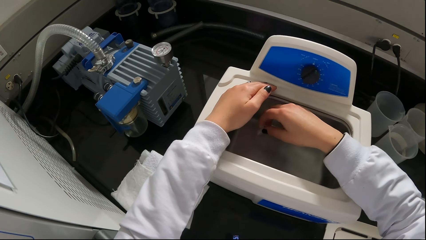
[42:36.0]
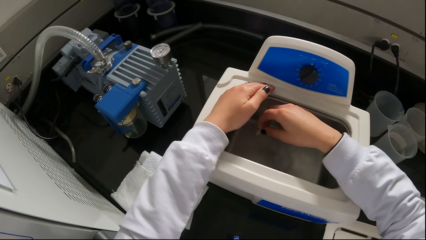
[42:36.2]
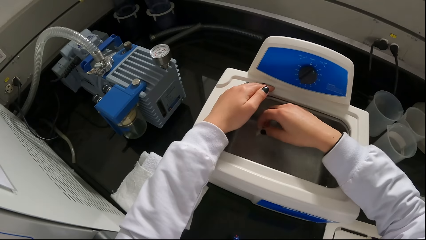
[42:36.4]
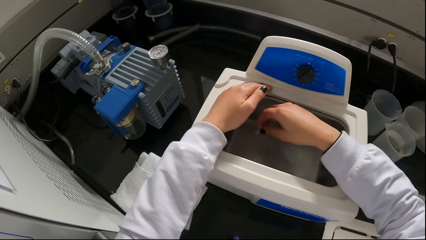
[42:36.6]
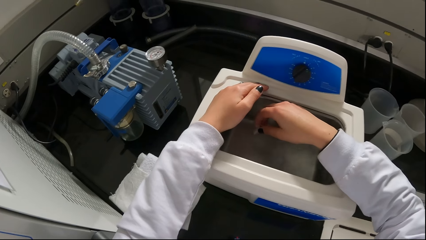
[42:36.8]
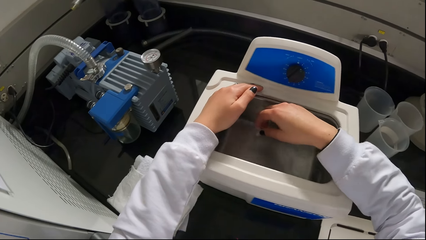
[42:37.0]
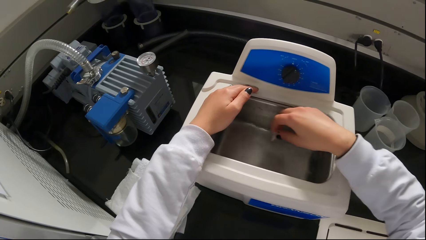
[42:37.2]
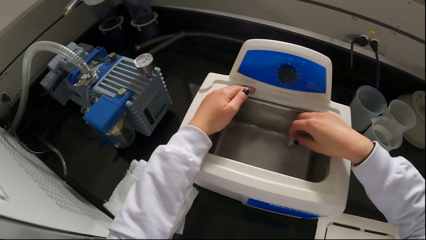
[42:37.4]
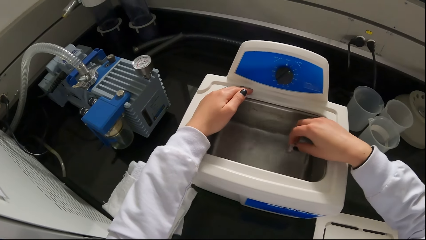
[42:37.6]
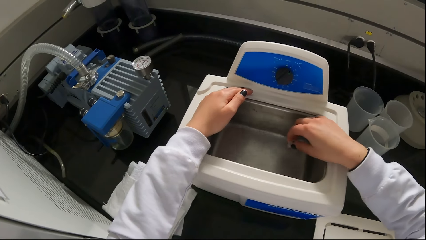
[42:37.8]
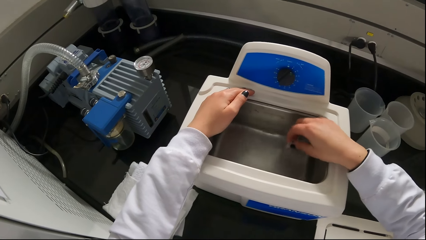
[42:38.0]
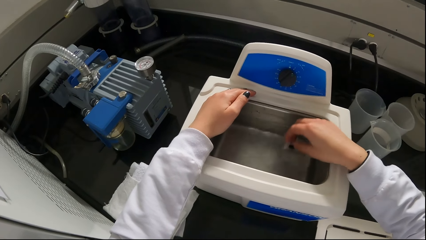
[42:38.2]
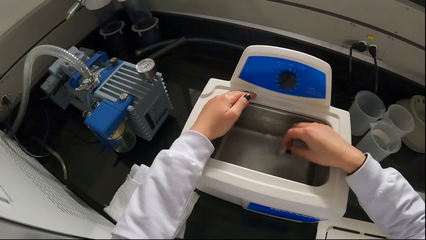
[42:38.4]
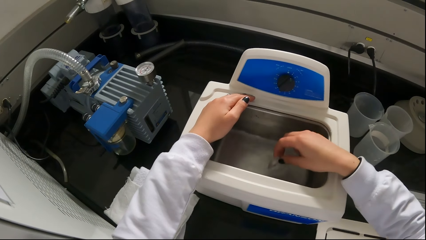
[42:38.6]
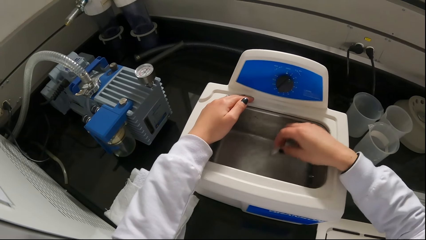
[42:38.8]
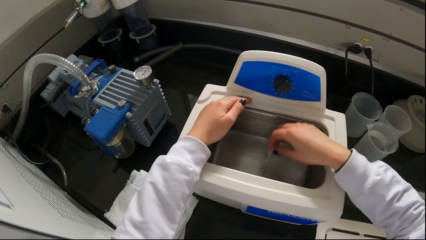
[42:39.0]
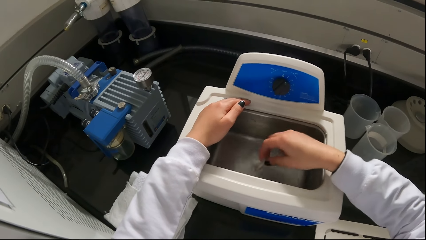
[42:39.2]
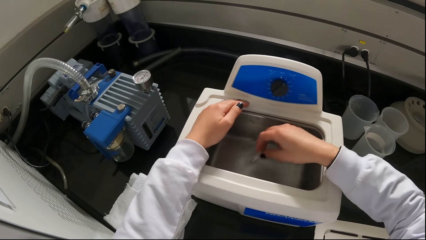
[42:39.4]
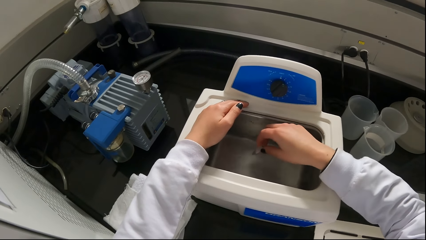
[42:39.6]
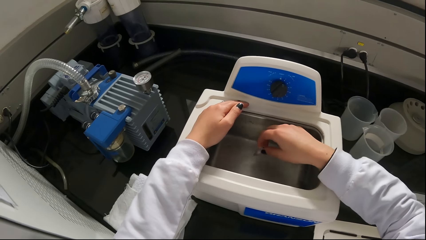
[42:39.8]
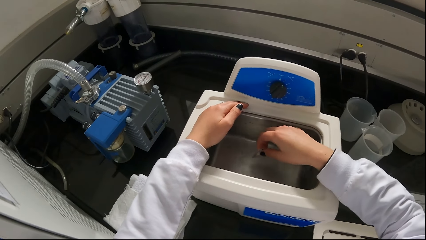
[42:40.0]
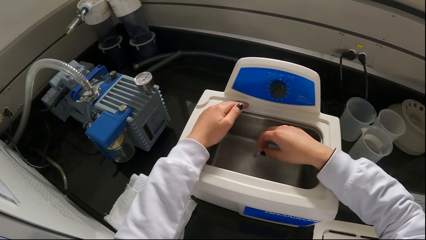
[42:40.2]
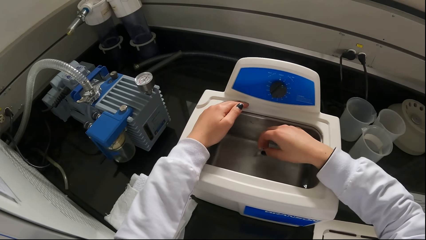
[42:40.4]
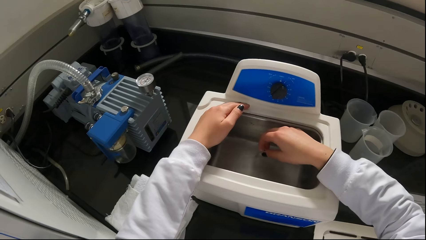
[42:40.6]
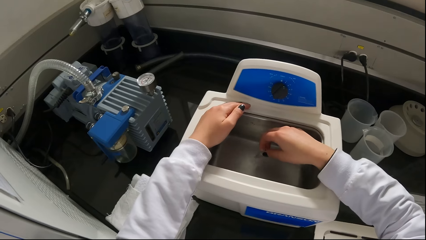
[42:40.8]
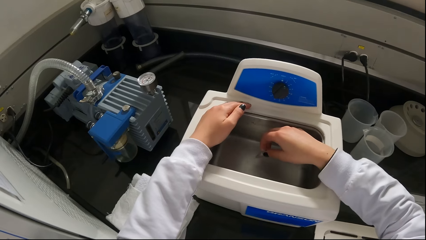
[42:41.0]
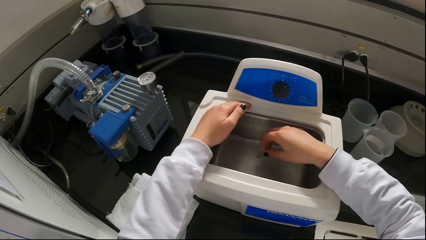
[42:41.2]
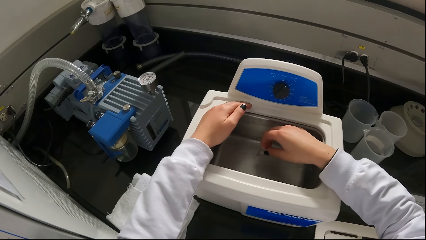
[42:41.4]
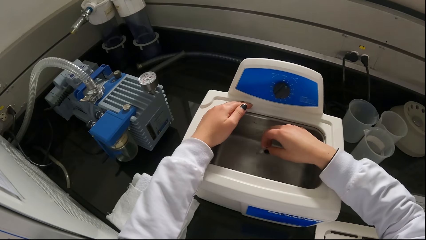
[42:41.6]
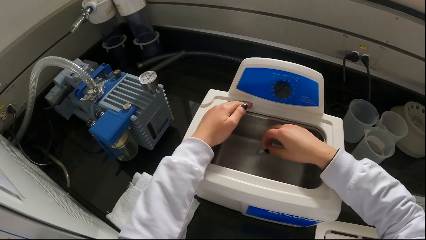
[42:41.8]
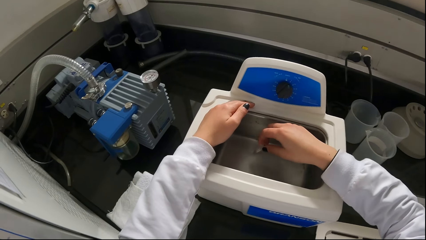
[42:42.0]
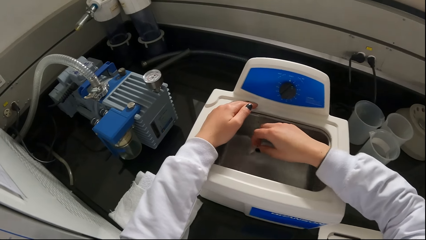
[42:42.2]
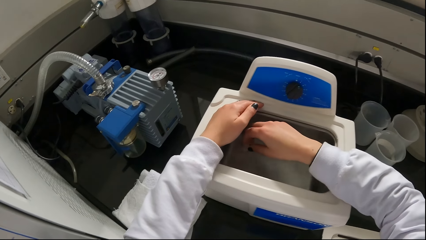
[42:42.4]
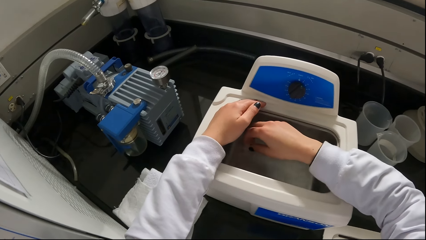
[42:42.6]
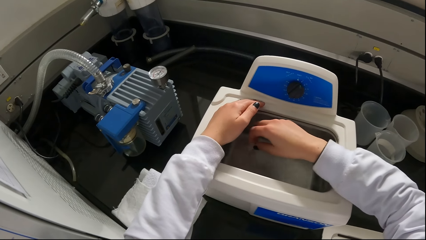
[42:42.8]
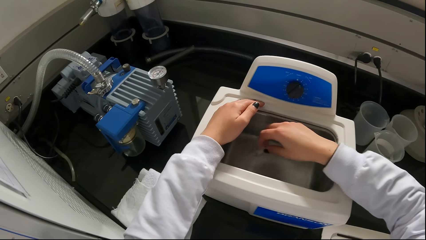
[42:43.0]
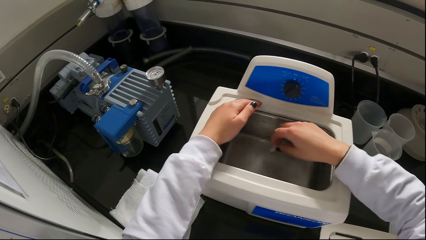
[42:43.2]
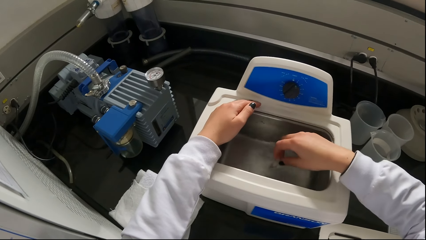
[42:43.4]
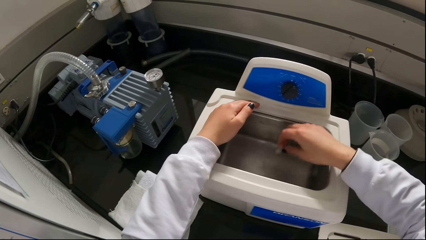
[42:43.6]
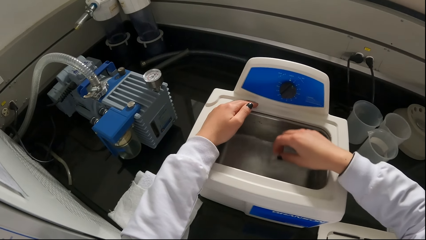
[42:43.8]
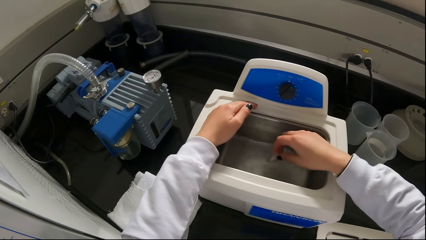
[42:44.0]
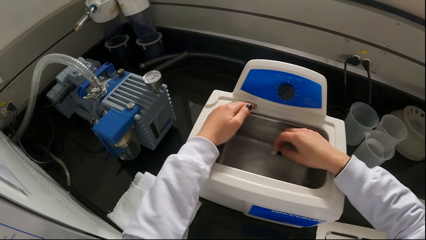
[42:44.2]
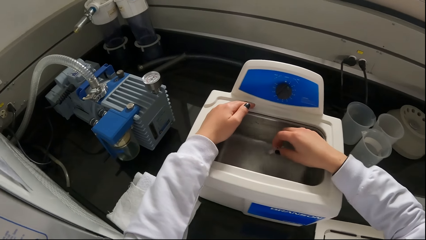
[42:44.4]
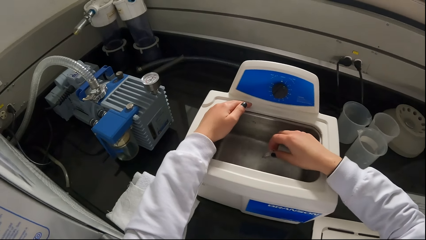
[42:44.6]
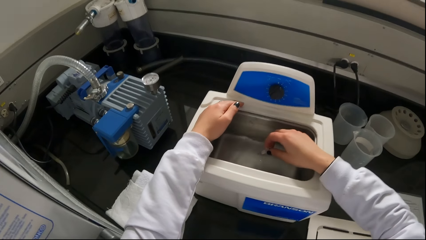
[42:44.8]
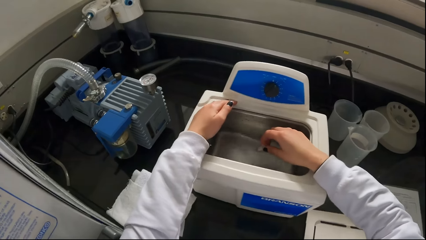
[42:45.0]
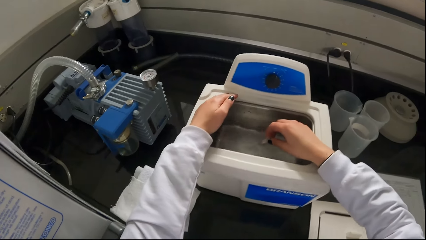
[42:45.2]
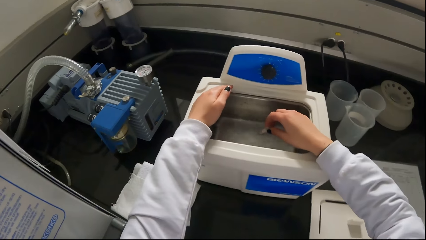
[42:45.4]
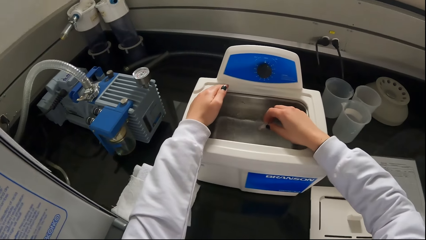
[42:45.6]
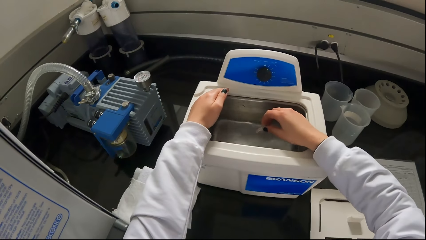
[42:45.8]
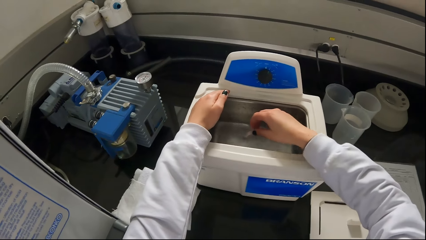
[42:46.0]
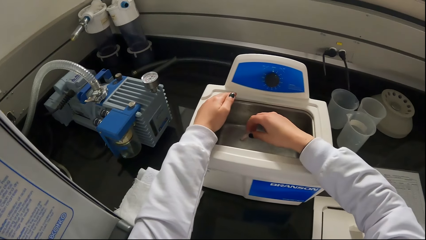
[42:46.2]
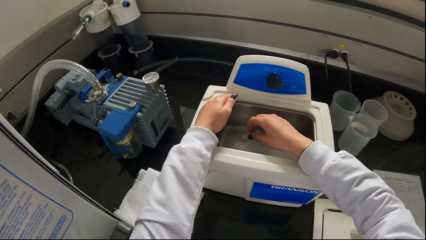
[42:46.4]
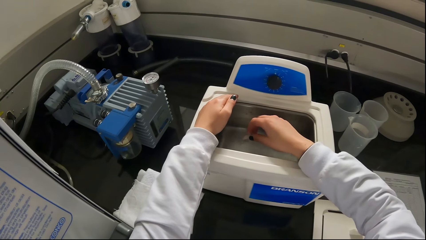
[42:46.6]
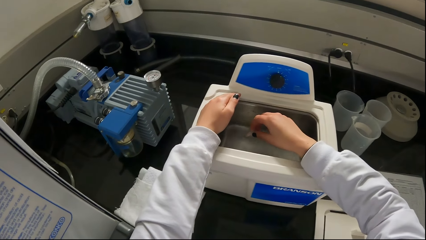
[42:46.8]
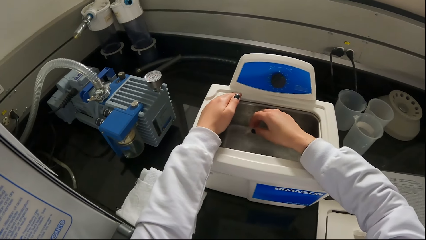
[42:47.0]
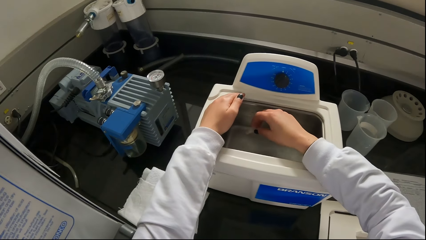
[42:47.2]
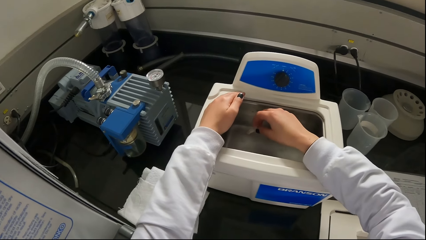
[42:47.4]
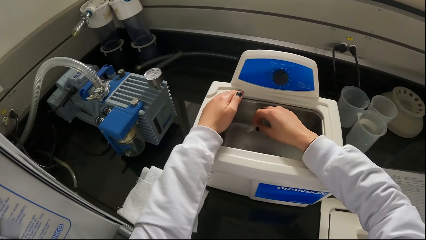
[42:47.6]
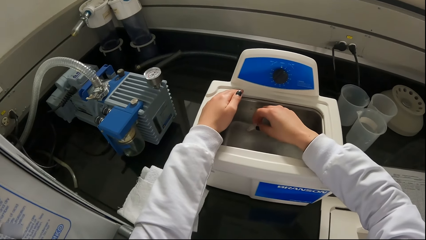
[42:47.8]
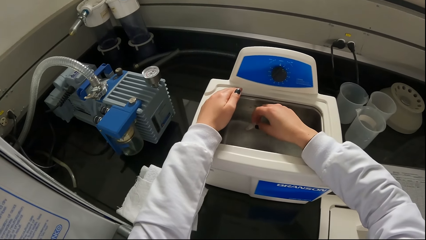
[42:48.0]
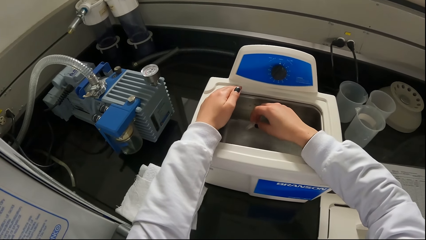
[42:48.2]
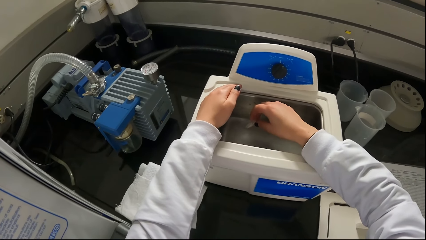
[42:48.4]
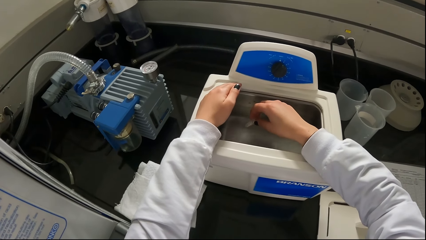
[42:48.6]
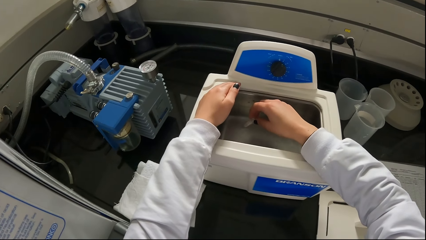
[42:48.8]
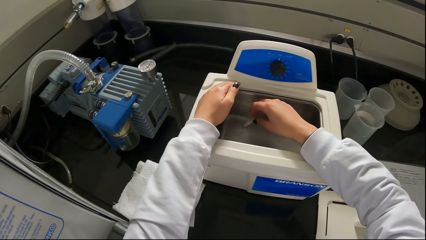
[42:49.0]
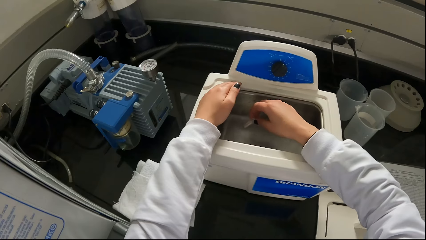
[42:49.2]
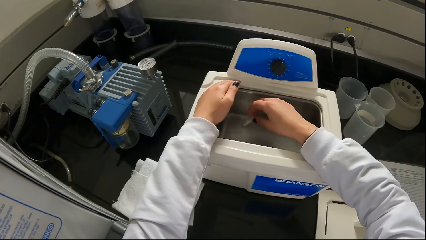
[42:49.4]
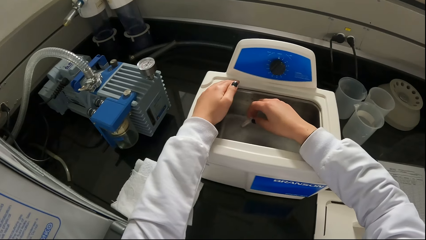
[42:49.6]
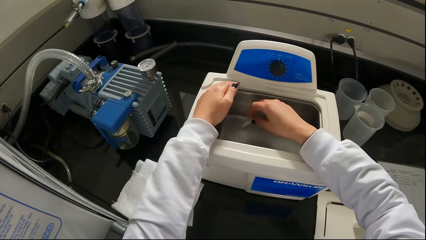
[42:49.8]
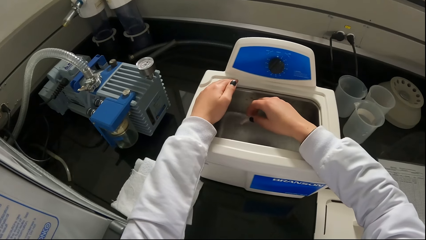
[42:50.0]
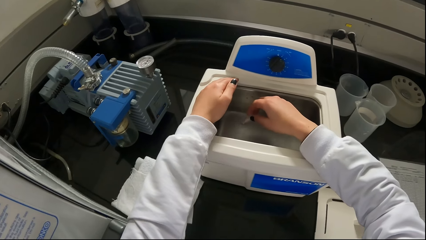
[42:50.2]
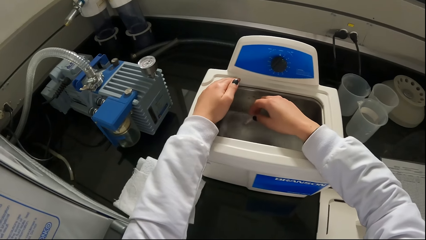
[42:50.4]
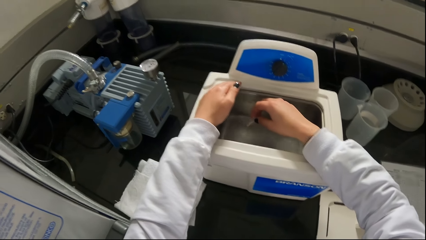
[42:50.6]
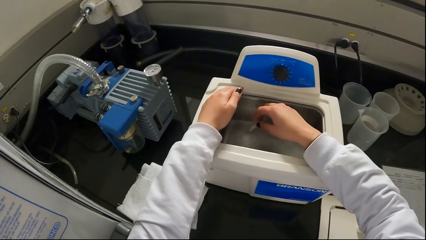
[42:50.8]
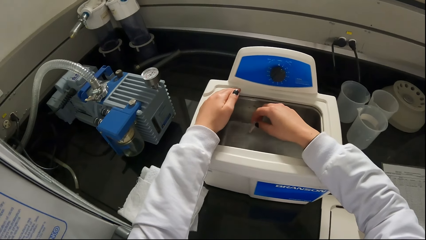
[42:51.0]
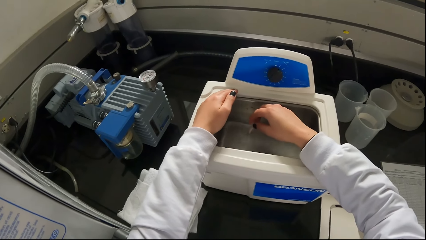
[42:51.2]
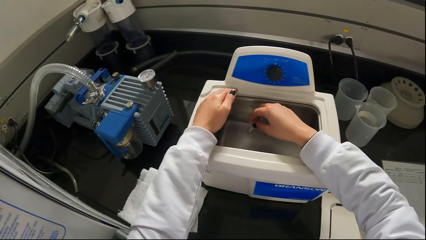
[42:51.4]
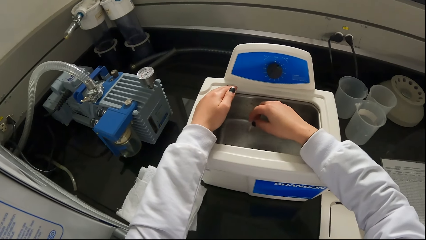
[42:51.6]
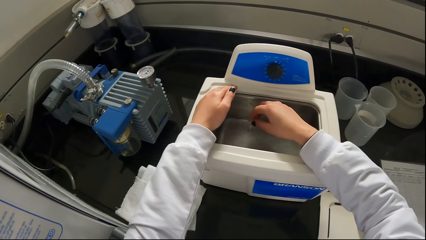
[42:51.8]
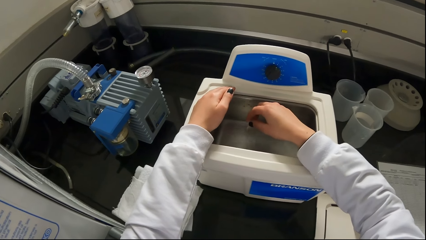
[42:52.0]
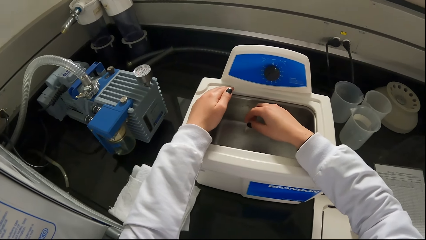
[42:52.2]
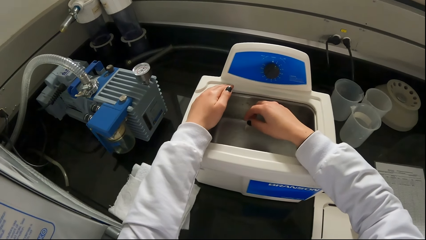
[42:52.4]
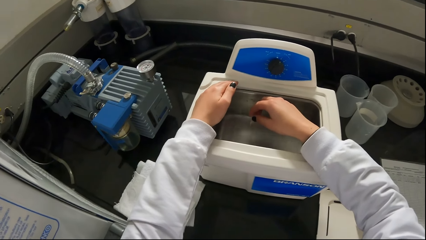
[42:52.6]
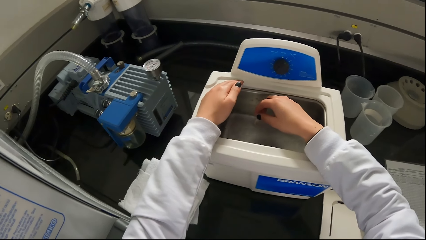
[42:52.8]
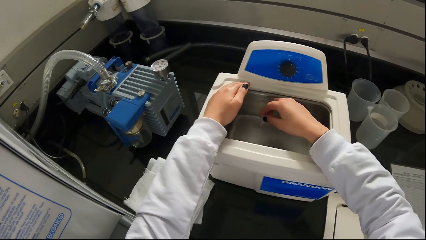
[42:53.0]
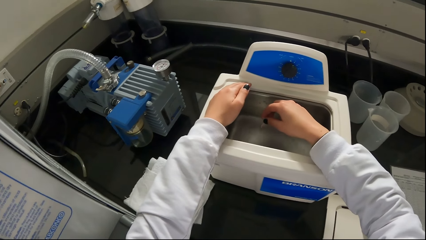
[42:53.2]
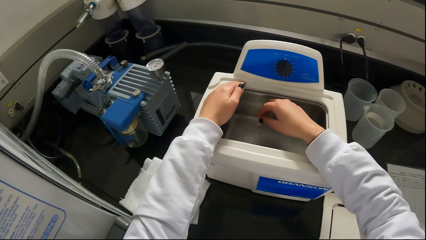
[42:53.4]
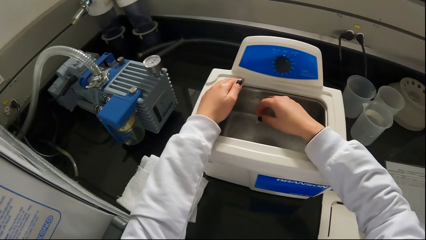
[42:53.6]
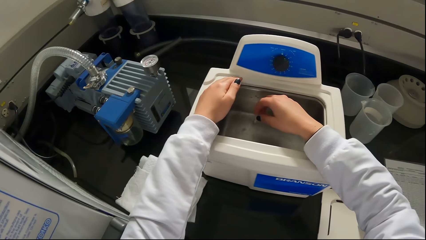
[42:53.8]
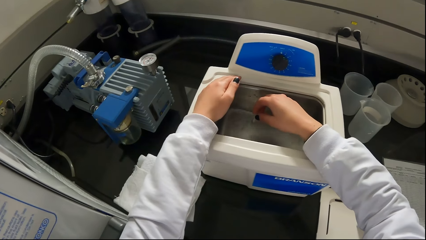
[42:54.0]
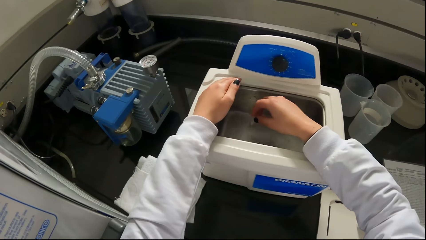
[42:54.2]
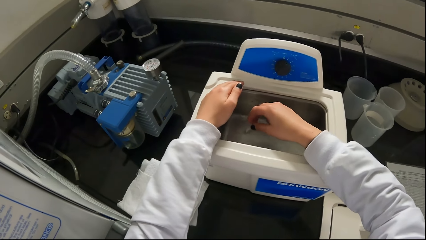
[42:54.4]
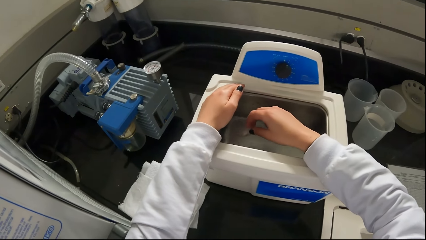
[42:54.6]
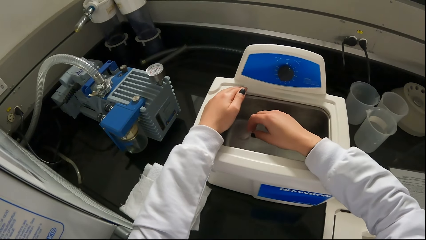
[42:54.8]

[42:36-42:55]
The camera wearer shakes the ceramic beaker in his right hand in the fluid in the ultrasonic cleaner. He dips the ceramic beaker in the fluid in the ultrasonic cleaner with his right hand. He shakes the ceramic beaker in his right hand in the fluid in the ultrasonic cleaner. He dips the ceramic beaker in the fluid in the ultrasonic cleaner with his right hand.
